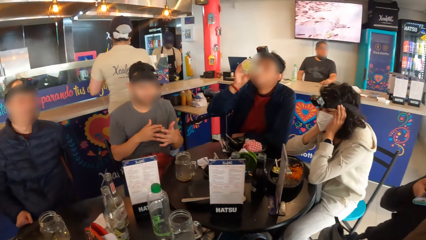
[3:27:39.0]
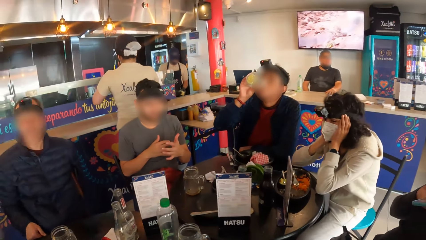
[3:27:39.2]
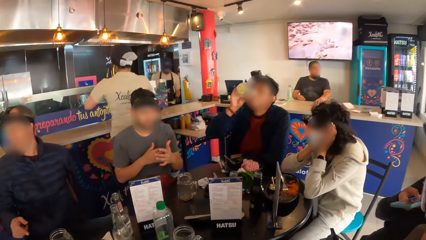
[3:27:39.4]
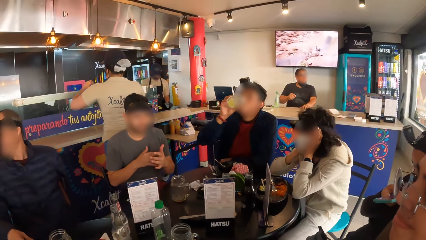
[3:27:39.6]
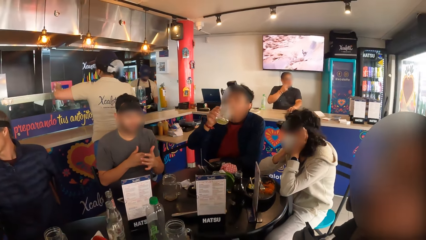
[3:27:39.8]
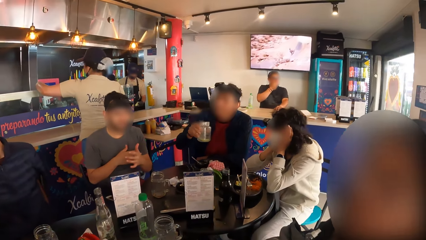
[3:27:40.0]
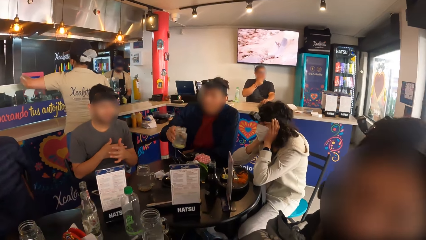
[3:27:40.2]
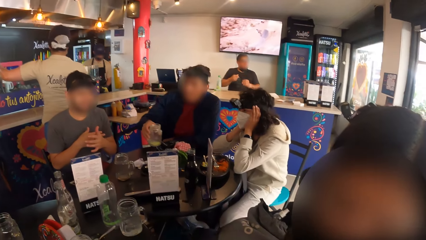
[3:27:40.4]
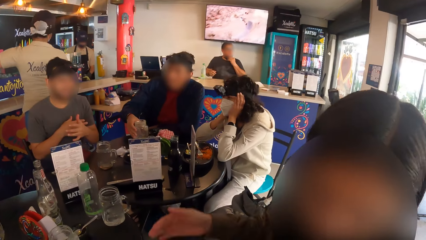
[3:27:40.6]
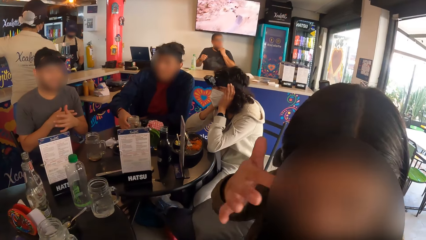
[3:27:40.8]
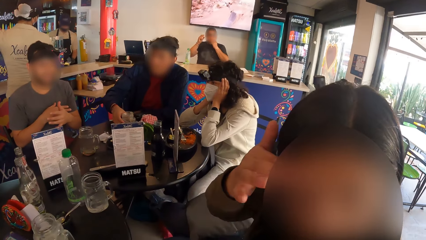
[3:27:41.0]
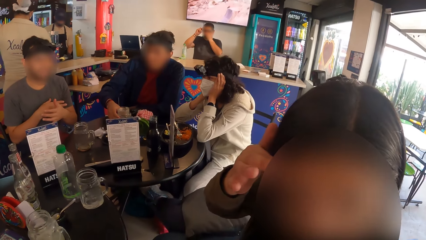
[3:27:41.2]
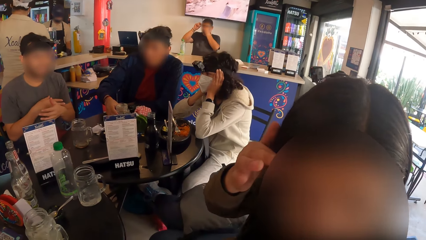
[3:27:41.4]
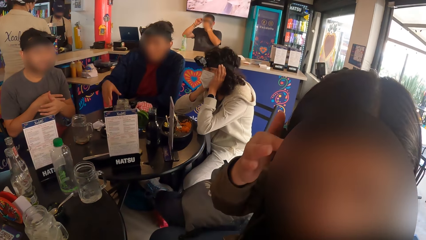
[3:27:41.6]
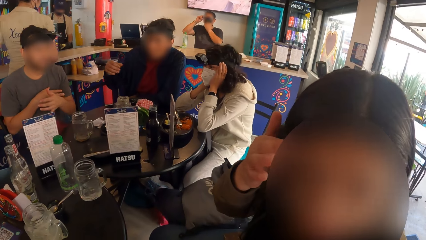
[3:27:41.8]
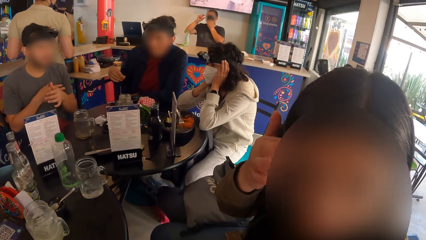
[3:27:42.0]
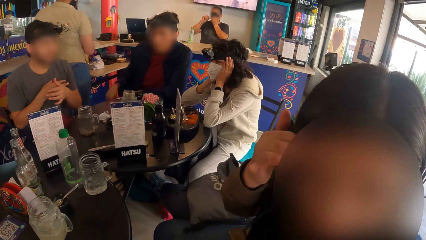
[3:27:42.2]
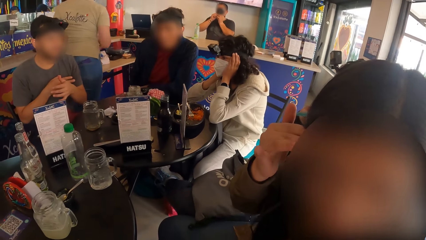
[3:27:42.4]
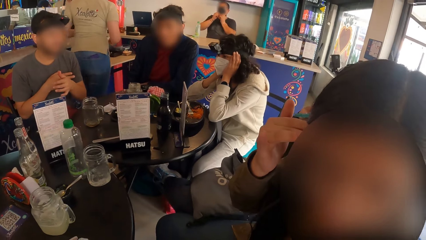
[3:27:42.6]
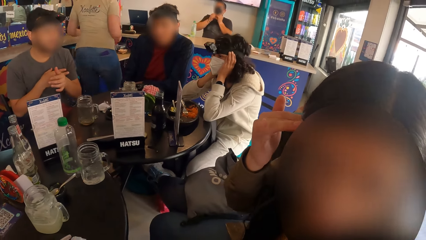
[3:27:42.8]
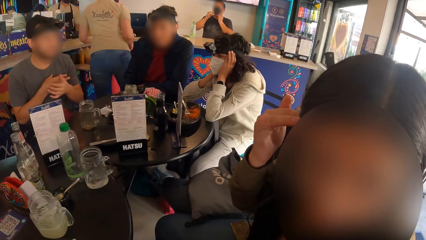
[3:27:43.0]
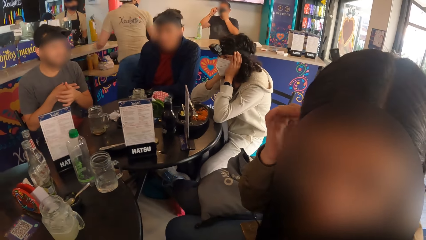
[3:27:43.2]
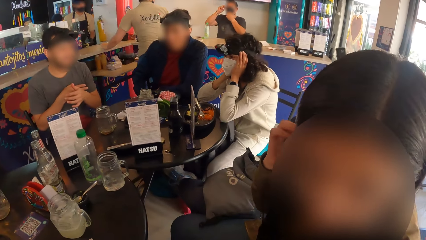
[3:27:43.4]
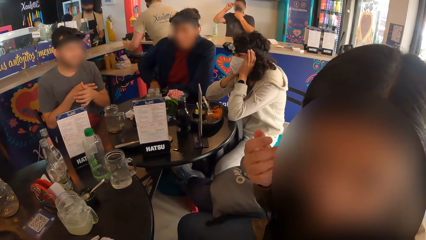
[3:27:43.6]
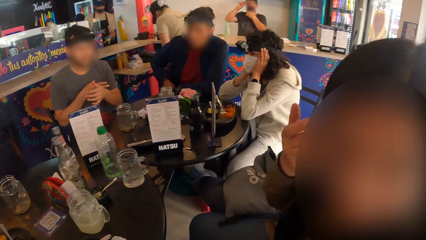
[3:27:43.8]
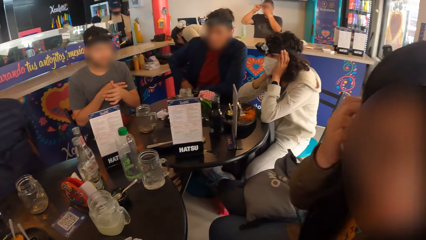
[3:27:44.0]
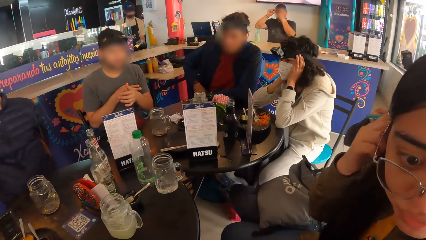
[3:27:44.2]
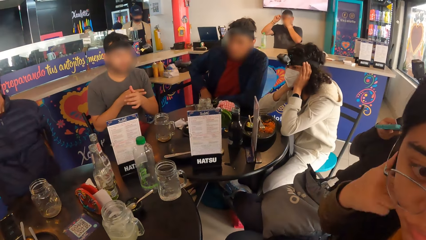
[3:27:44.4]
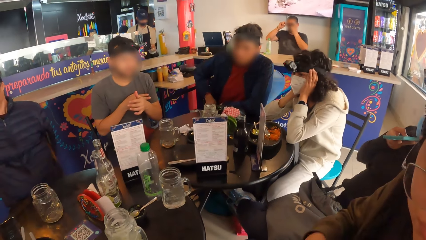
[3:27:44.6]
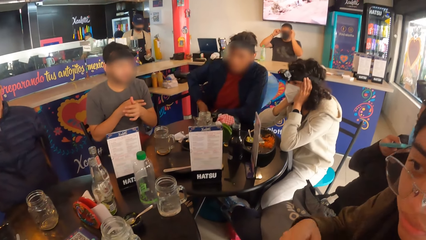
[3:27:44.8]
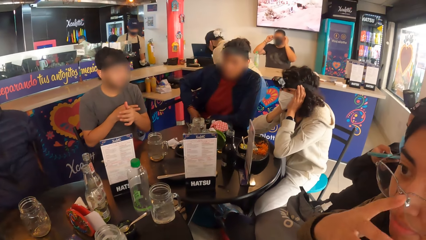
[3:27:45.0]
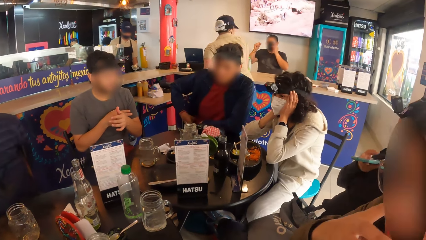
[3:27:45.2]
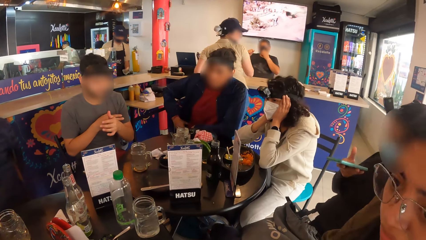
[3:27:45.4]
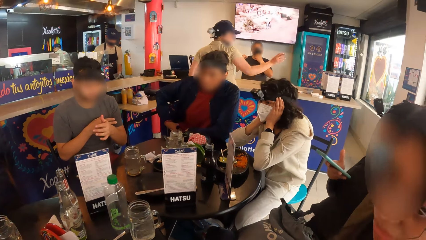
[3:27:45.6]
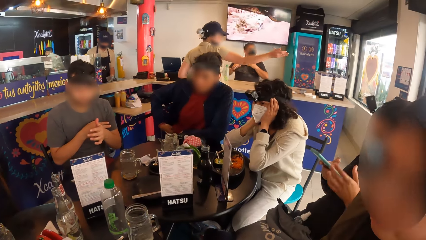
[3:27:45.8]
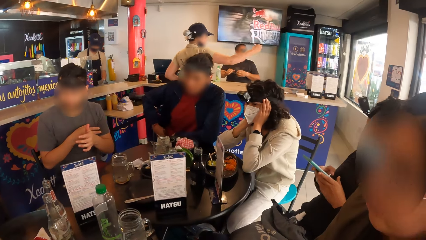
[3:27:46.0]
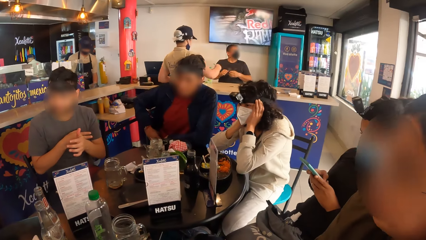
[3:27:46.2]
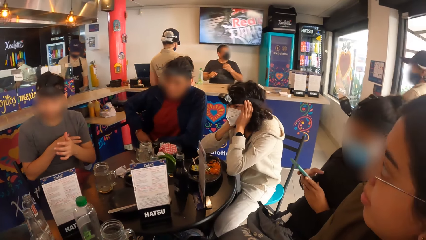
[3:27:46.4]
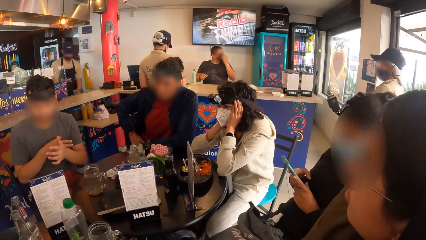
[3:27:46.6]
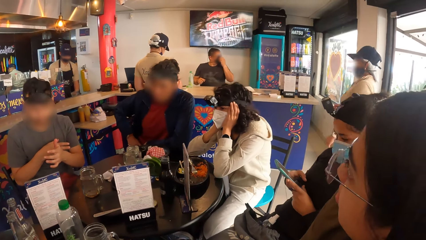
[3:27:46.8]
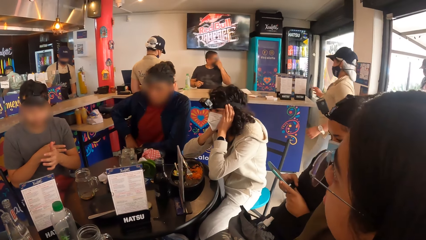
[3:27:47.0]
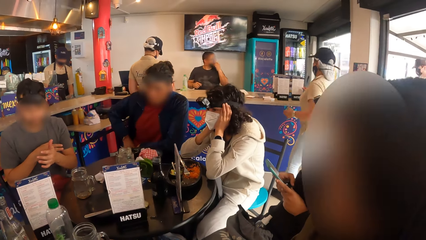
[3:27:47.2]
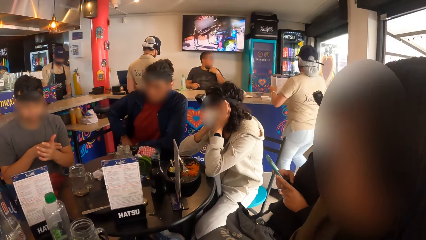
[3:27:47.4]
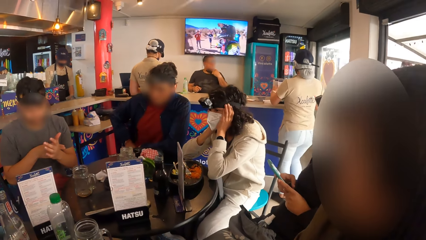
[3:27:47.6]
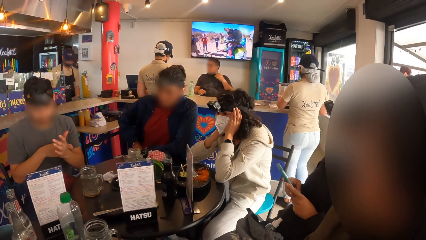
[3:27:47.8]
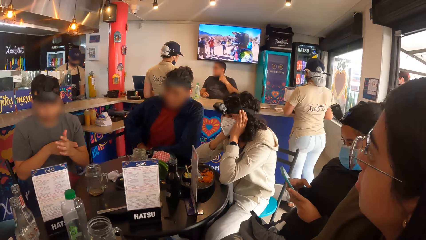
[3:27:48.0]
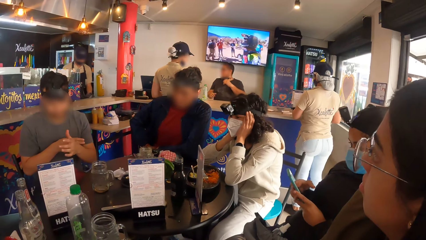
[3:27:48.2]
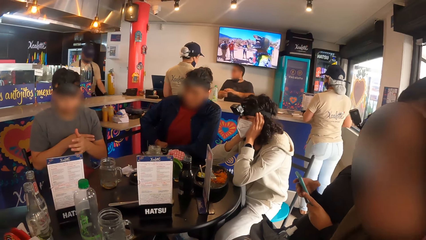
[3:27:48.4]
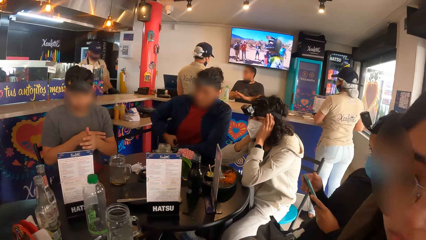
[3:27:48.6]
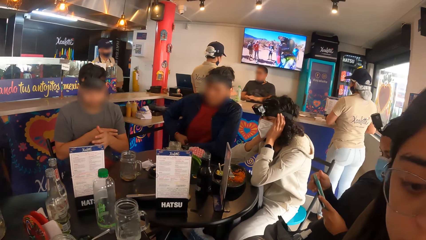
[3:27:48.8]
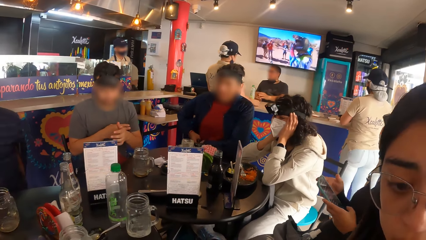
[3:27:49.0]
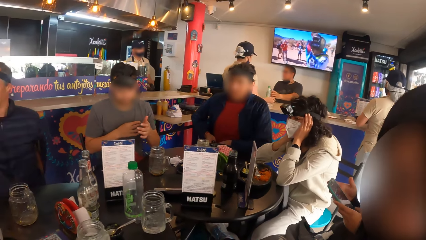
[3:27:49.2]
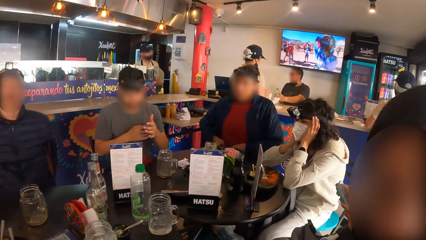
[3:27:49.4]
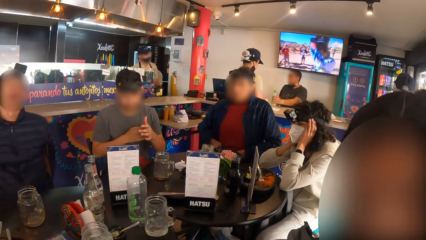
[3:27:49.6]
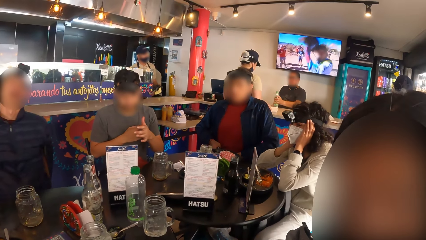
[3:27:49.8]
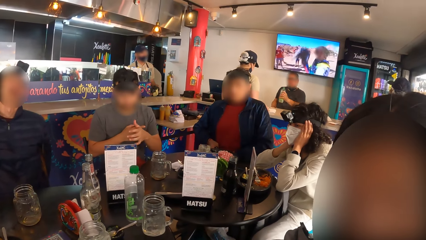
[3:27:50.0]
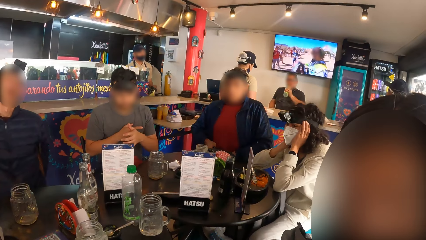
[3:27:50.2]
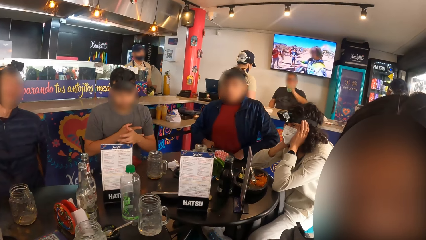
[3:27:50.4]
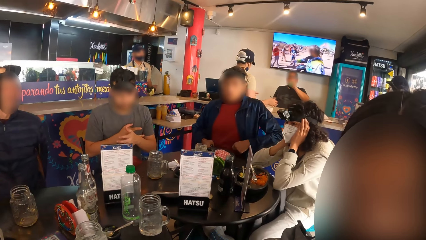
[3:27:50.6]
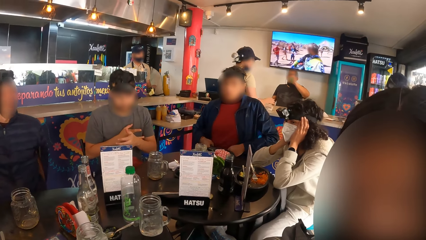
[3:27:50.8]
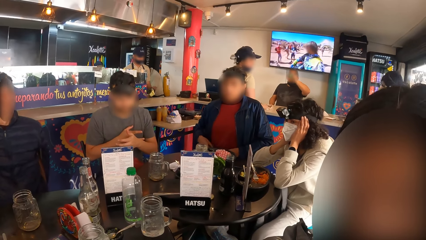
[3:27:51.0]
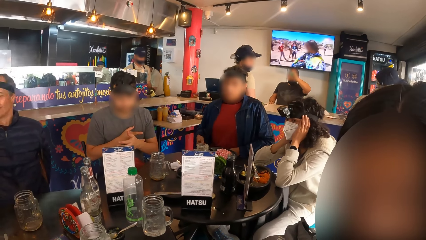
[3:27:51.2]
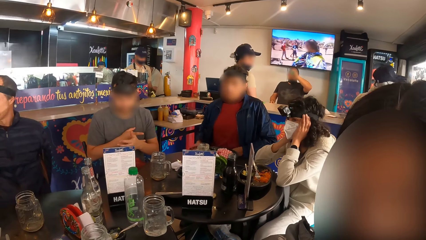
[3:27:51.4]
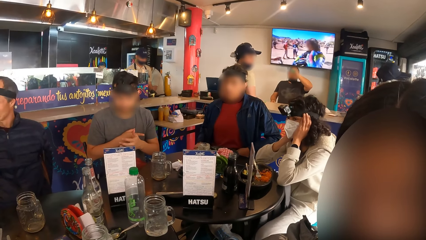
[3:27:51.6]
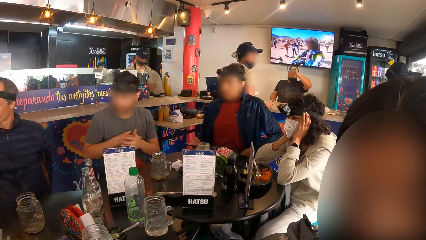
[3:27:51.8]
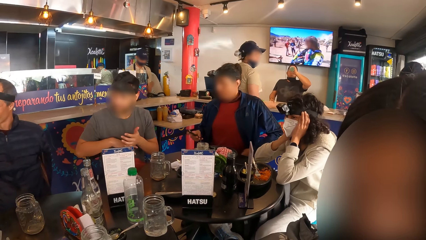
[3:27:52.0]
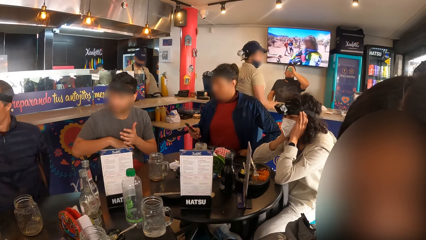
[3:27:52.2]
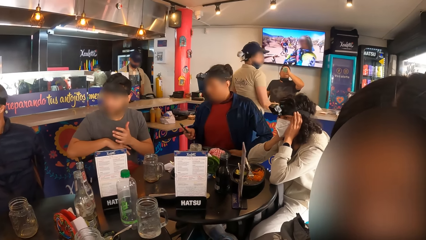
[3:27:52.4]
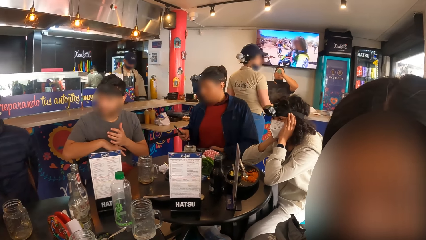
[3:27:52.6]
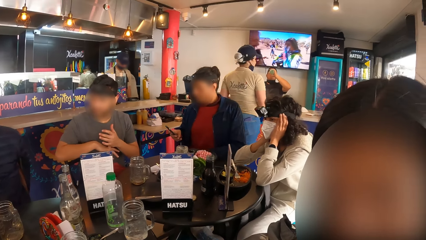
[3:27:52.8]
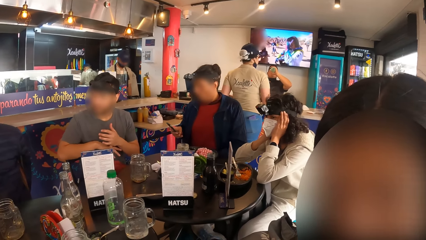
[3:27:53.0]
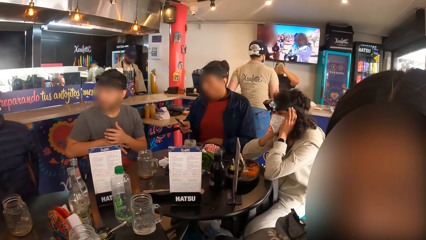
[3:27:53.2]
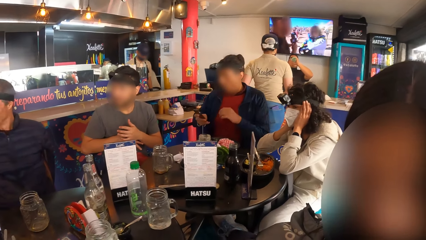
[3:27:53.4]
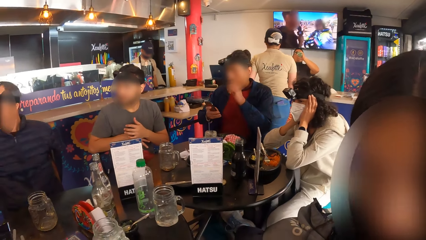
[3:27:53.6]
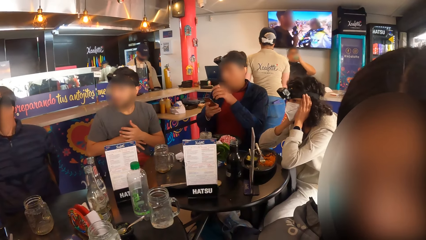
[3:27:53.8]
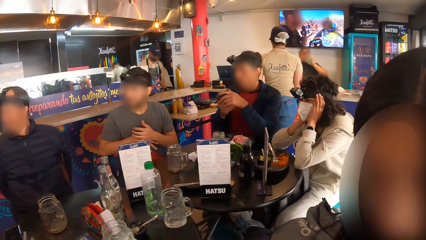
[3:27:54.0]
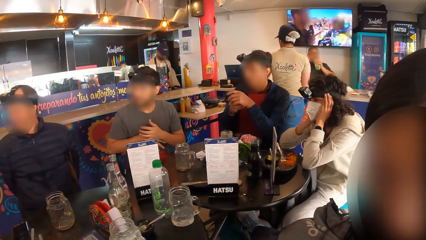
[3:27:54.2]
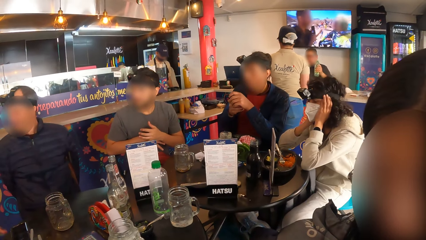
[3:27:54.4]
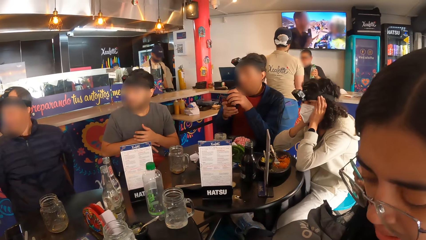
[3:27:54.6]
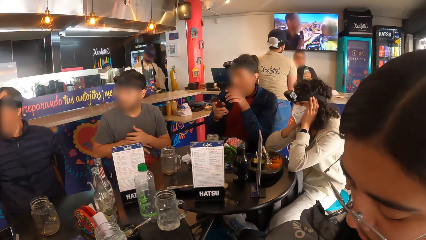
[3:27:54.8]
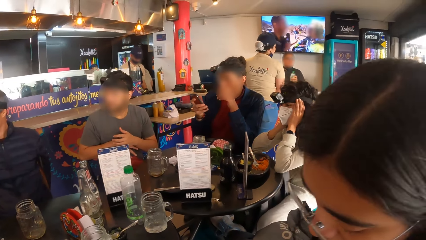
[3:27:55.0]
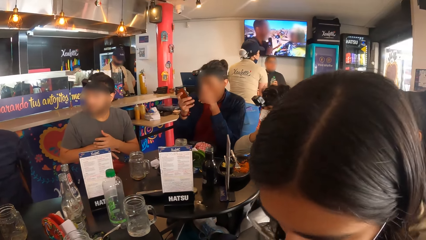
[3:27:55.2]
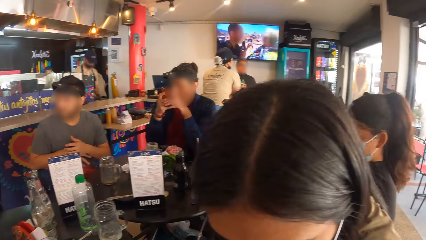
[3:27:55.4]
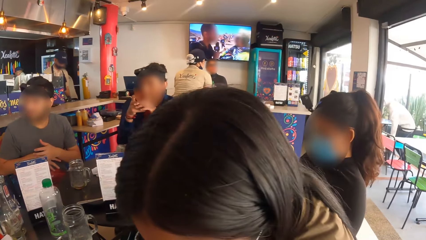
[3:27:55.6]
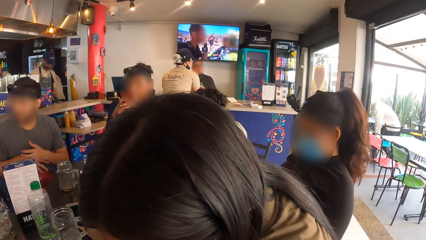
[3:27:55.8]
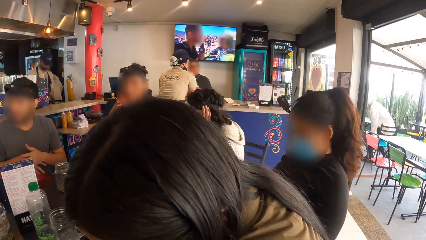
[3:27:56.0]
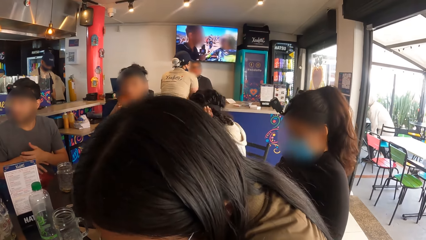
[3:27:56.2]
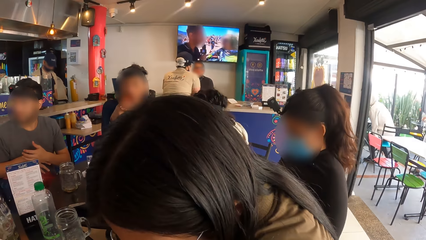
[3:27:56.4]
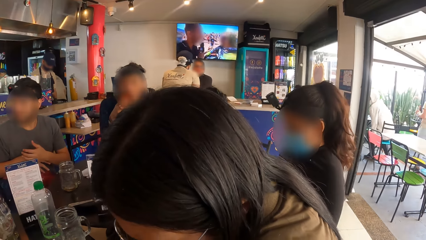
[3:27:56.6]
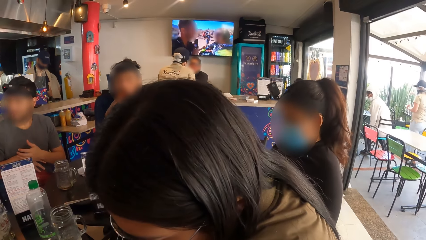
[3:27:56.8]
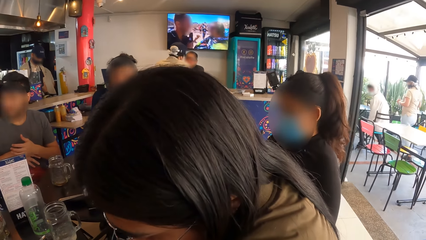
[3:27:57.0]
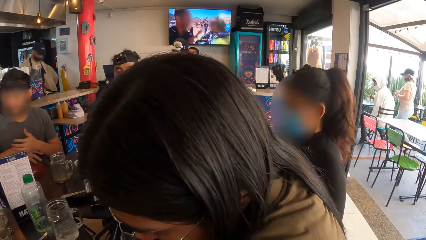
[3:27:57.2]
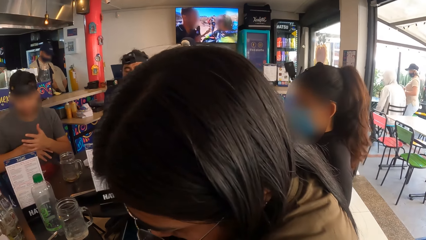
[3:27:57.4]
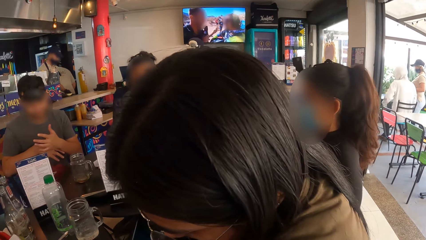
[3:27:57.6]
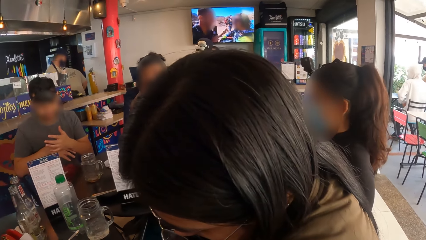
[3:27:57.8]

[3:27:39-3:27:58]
A man drinks from a cup in his right hand. The camera wearer stares at people. The man drops the cup on the table with his right hand. A woman interacts with the camera wearer. Another man stretches his fingers. The woman adjusts her hair with her right hand. Another woman operates the phone with both hands. The first man operates a phone with his right hand. The first man operates the phone with both hands.
